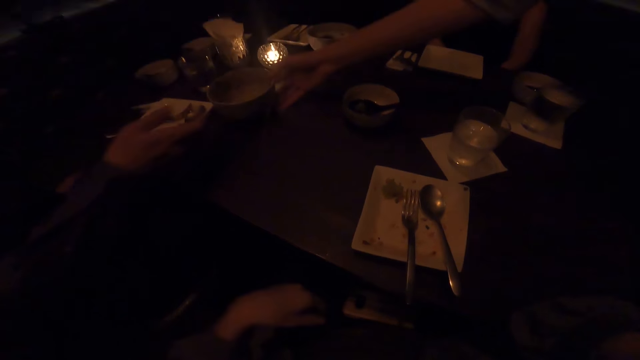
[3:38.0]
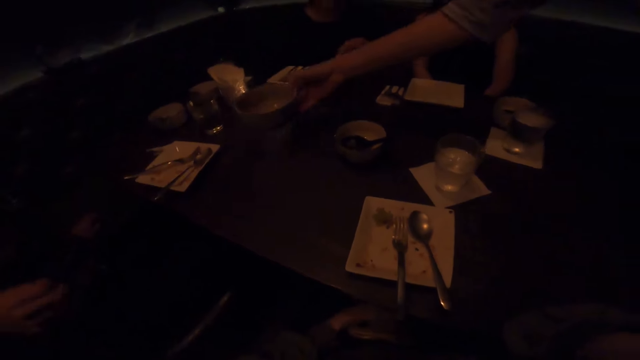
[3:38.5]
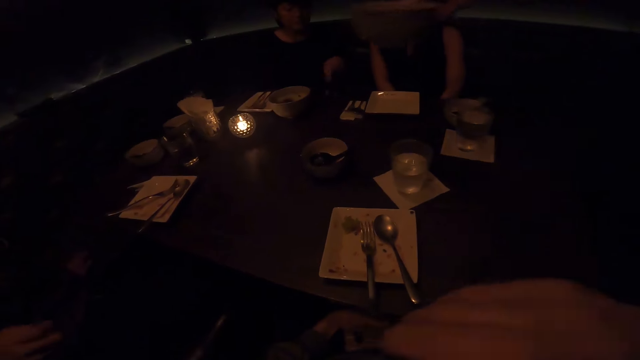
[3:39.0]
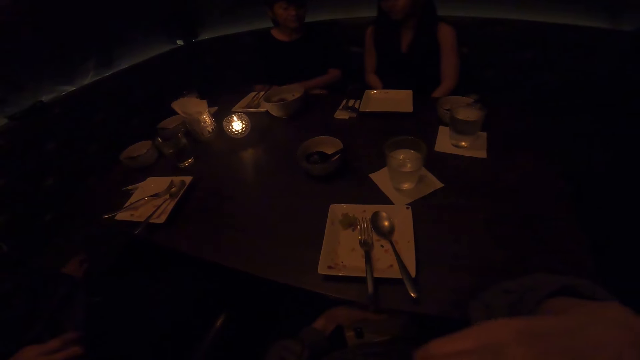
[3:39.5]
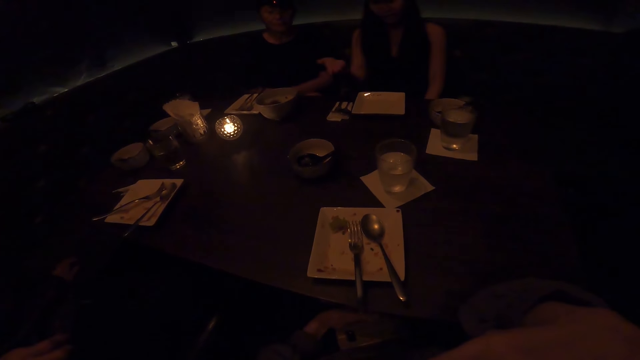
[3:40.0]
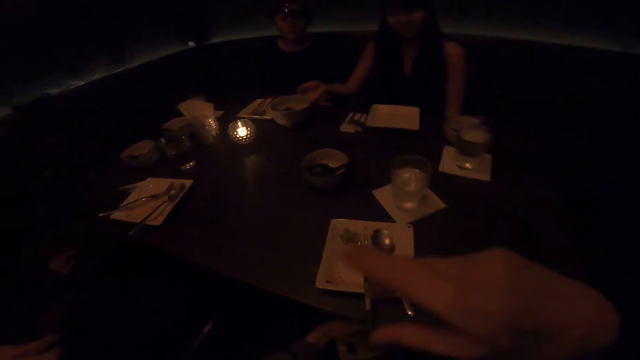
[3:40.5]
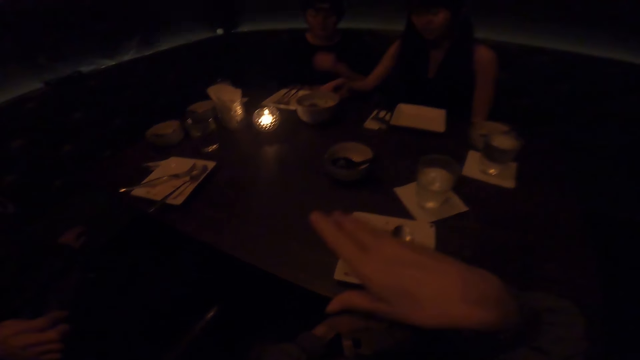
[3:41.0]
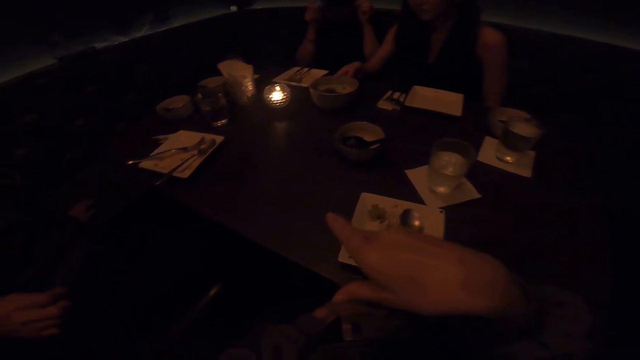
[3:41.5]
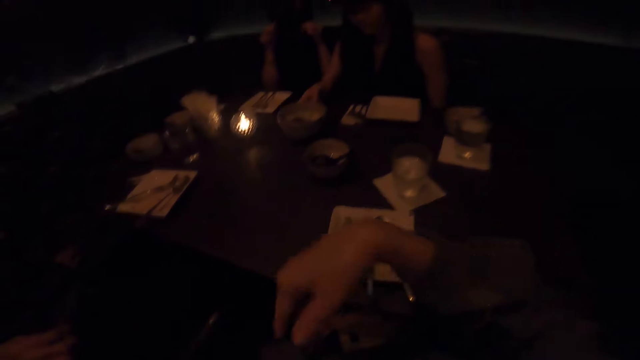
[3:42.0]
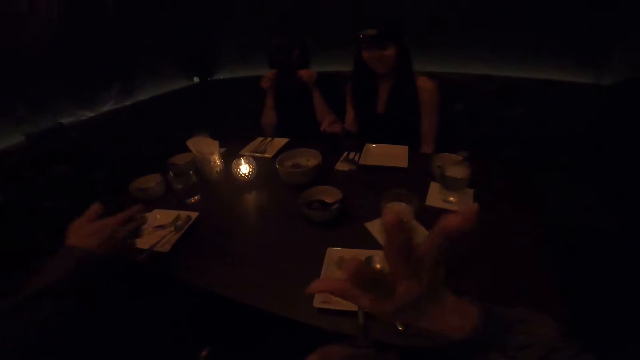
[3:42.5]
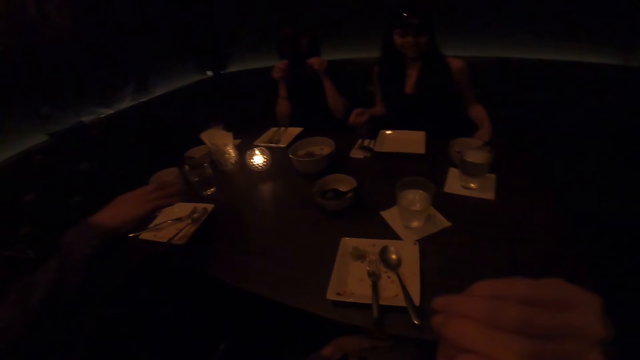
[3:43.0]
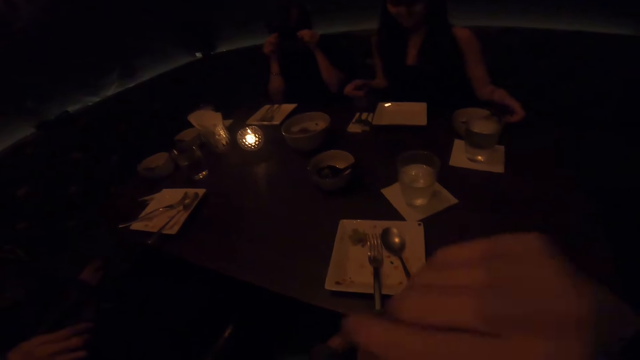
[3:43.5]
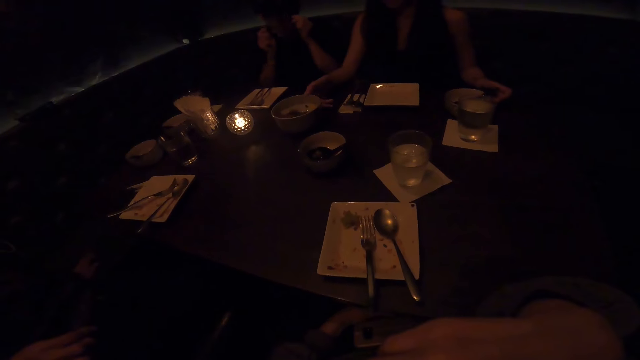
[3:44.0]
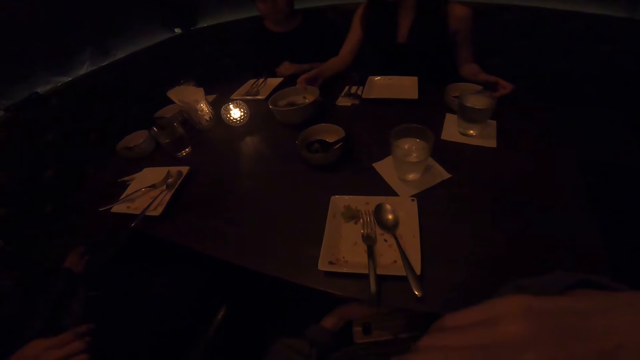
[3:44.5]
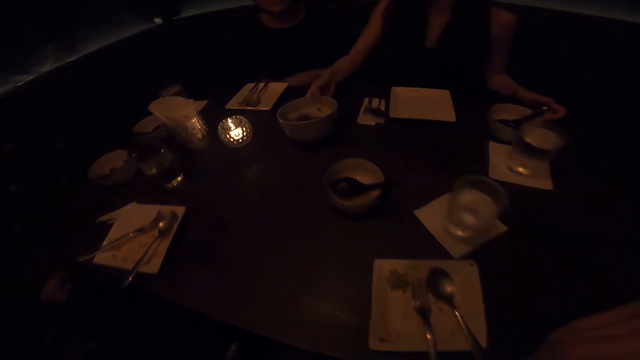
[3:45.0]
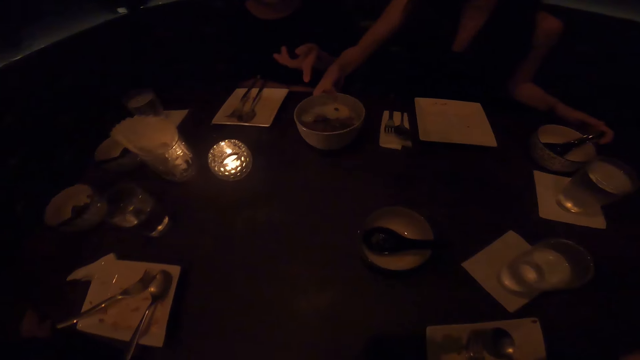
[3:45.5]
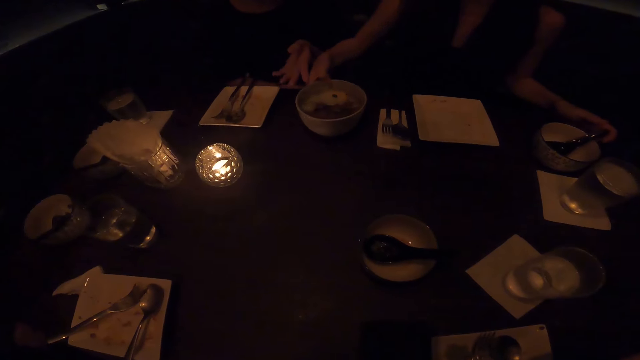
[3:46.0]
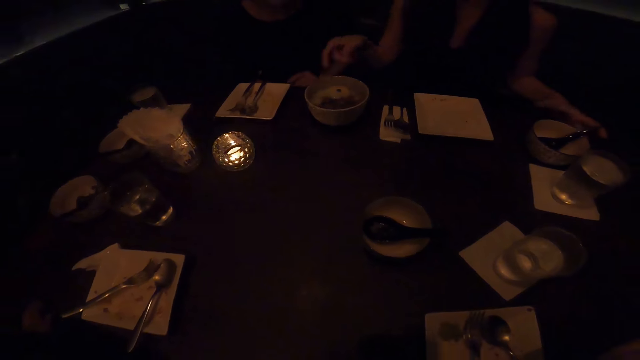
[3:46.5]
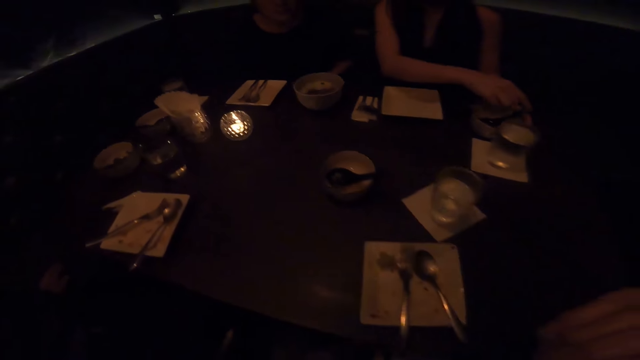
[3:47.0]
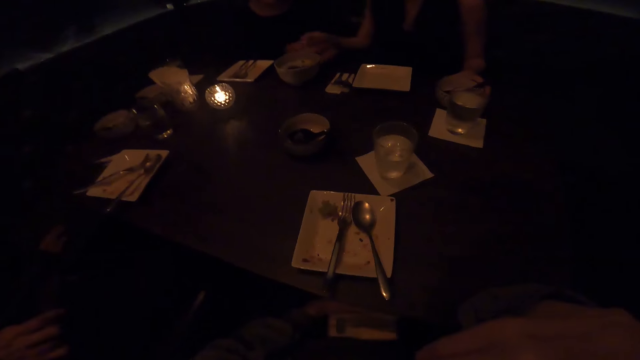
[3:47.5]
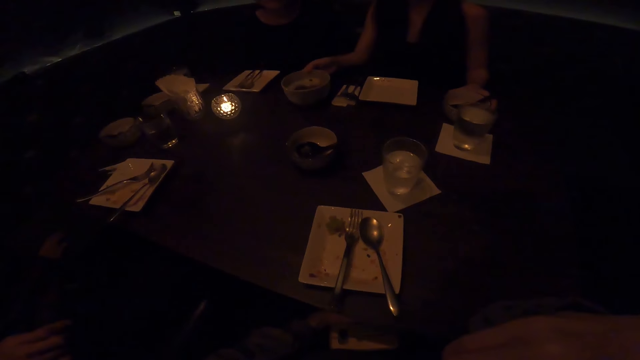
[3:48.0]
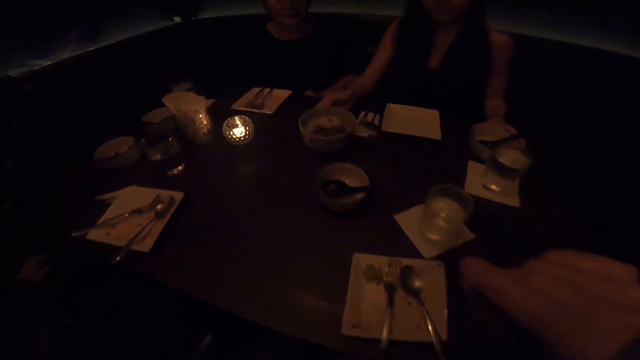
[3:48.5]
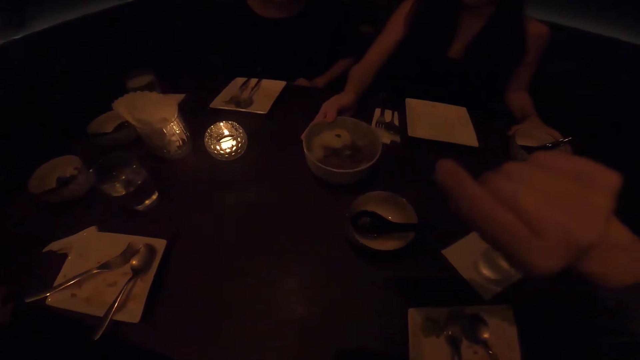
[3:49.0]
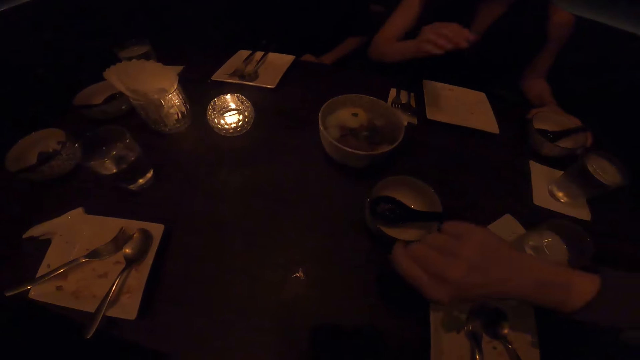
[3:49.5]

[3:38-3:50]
A person picks up a bowl on the table. The camera wearer drops the left hand. Another person gestures with the left hand and adjusts hands. A third person adjusts the bowl on the table. The camera wearer gestures with the right hand. The second person adjusts glasses with both hands. A fourth person moves the right hand. The second person adjusts hands. The third person pulls the bowl on the table. The second person points towards the bowl with the left hand and puts the left hand. The third person touches a scoop spoon, adjusts the bowl on the table and moves the bowl on the table. The camera wearer moves the bowl.

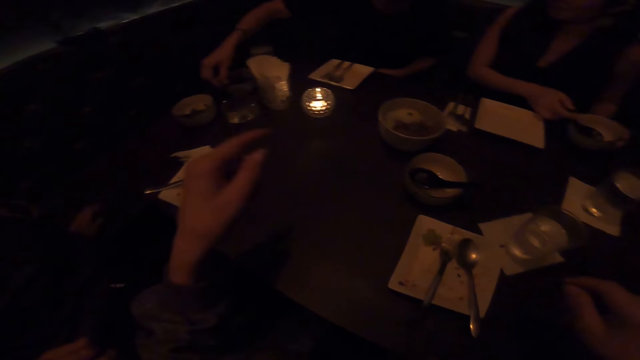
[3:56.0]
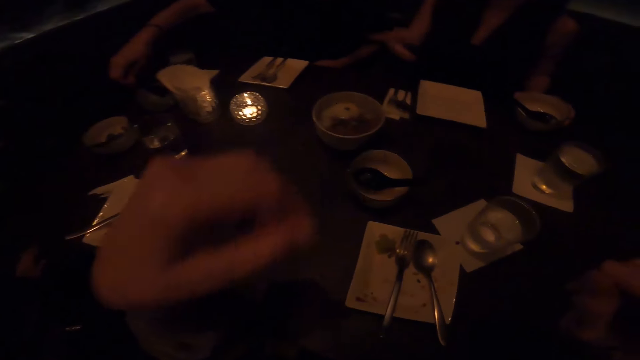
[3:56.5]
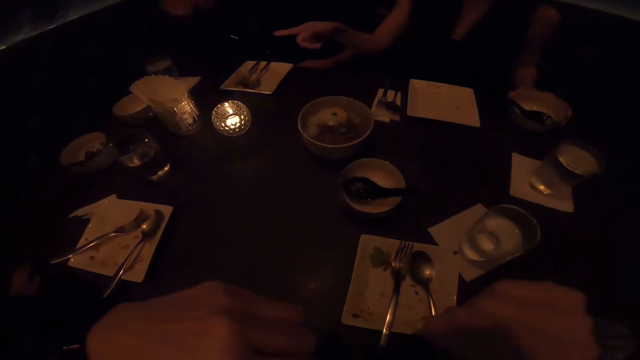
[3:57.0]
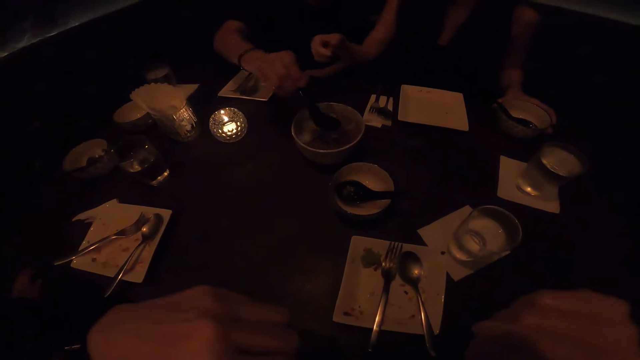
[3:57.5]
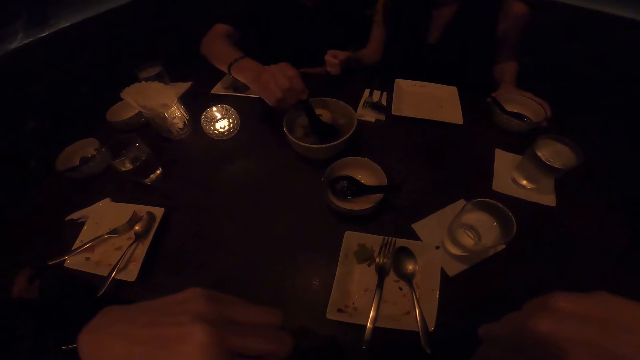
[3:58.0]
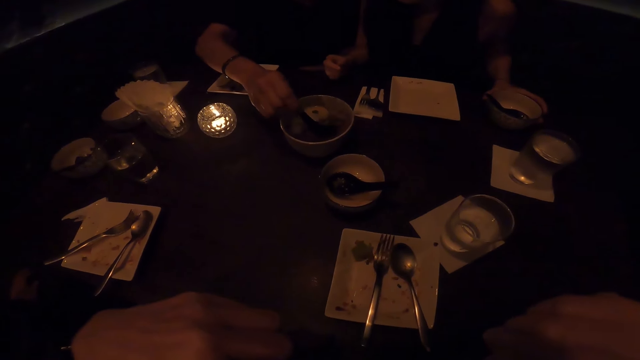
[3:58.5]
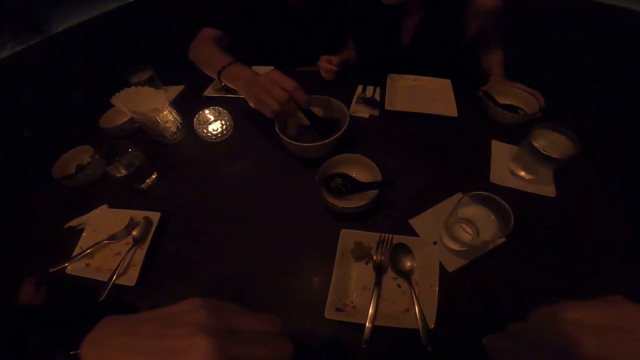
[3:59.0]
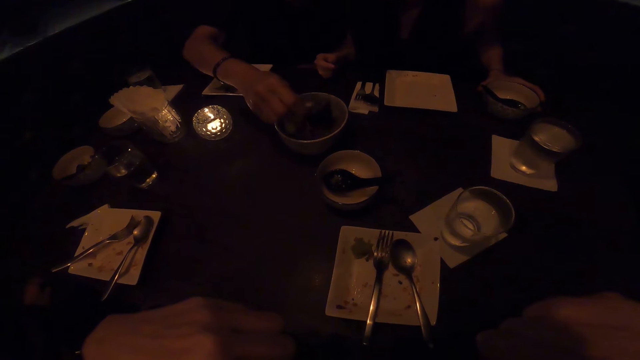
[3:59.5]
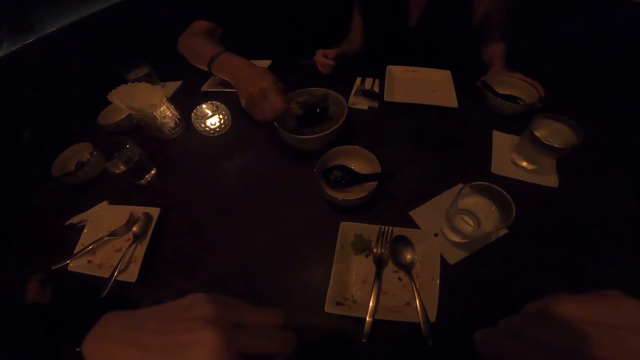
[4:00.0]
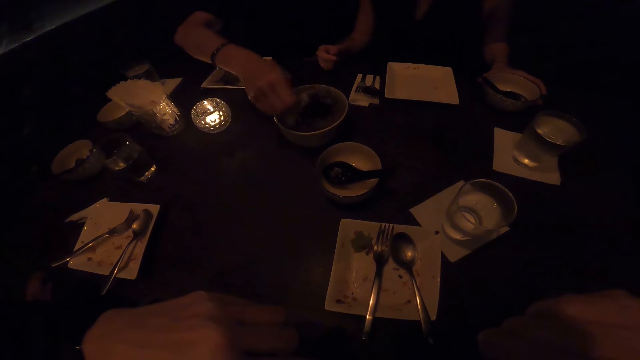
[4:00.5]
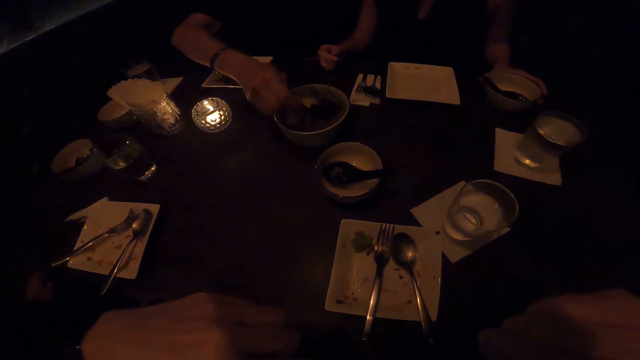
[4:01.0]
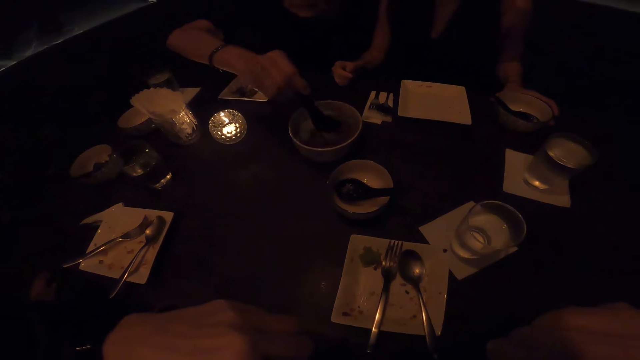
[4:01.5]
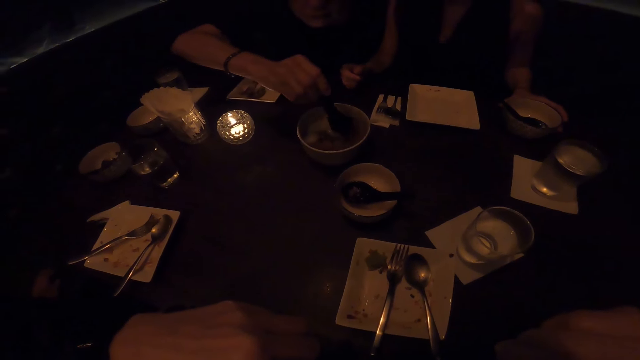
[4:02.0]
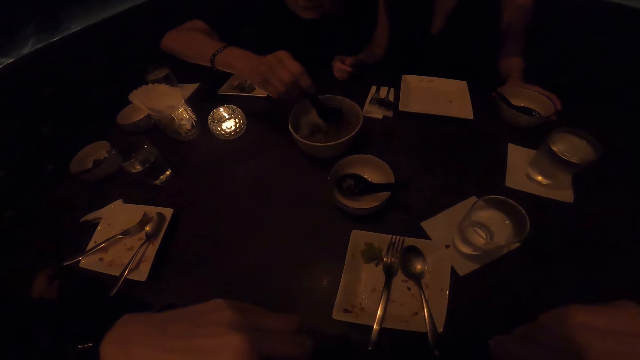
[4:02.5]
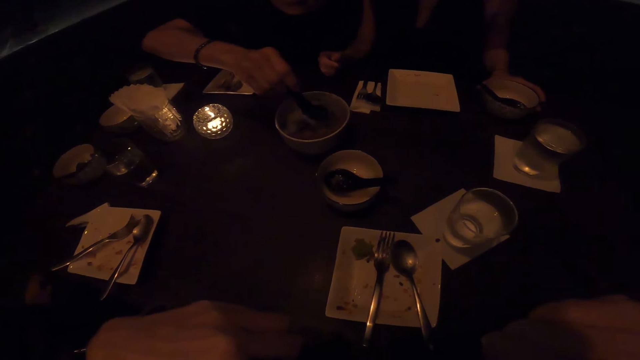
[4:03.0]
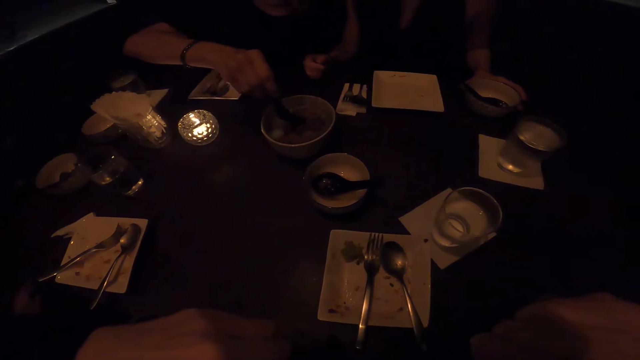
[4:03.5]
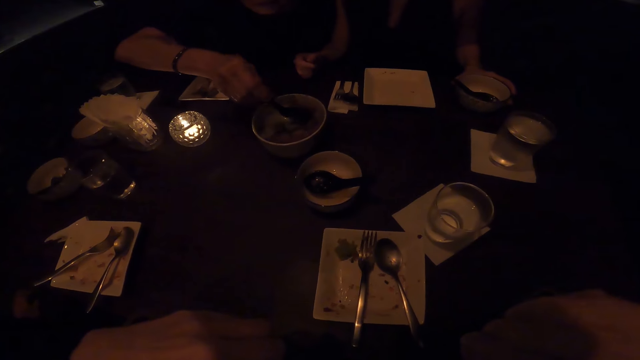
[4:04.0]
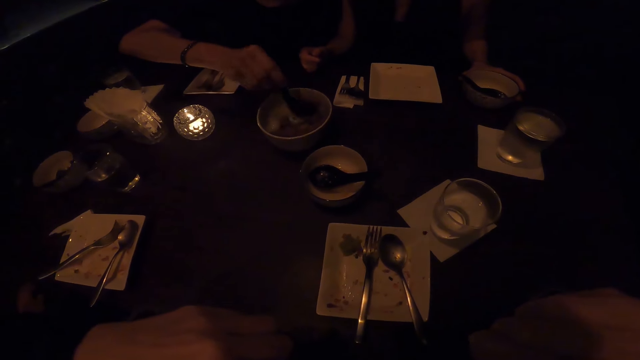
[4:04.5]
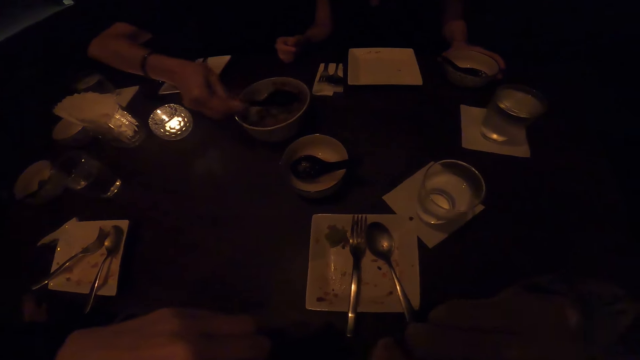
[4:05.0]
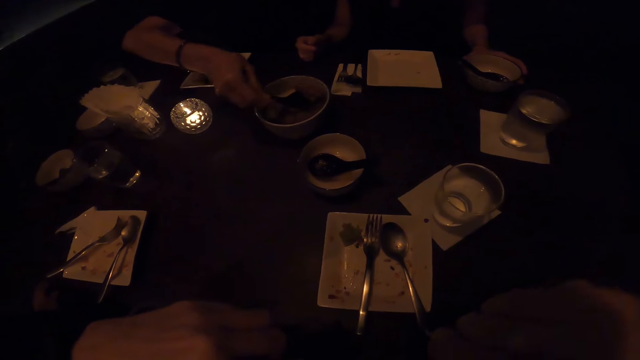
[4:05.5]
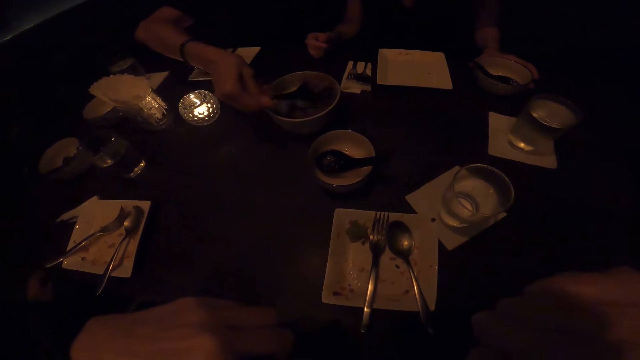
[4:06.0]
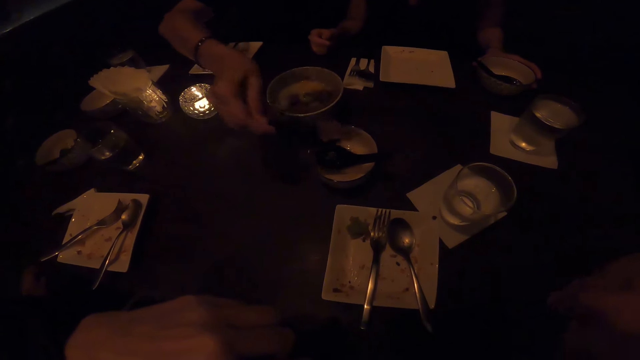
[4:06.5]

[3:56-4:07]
The camera wearer gestures with both hands. A person puts the scoop spoon in the bowl. Another person picks up a scoop spoon. The first person puts the bowl on the table and points towards the scoop spoon. The other person scoops a bone in the bowl. A woman scoops food with a spoon.
